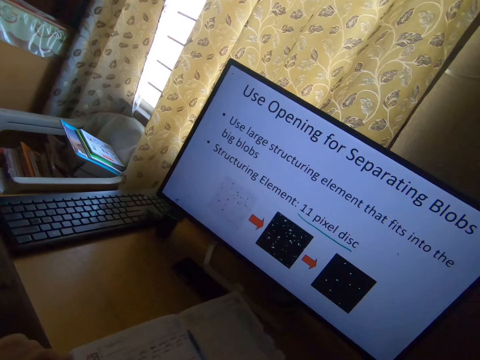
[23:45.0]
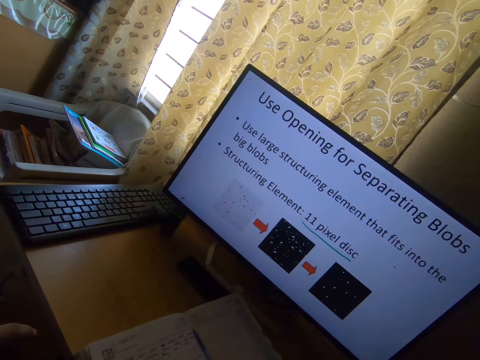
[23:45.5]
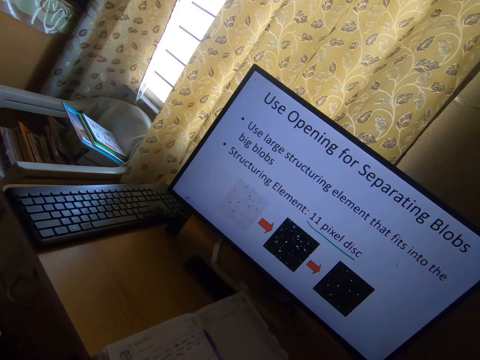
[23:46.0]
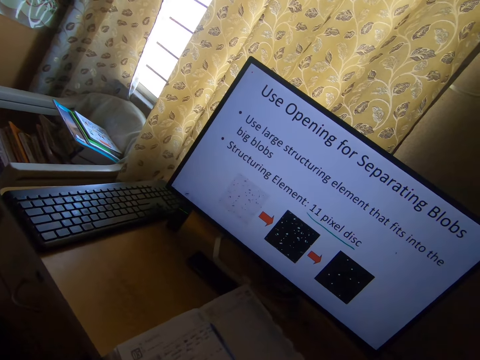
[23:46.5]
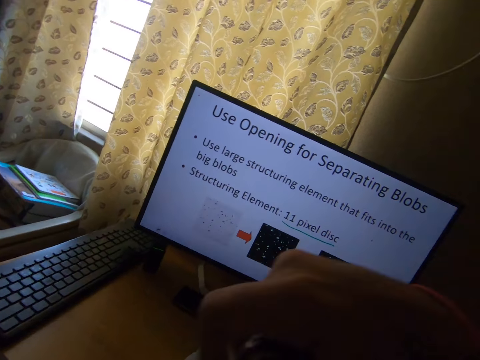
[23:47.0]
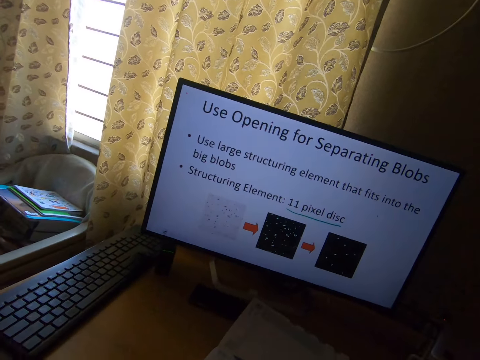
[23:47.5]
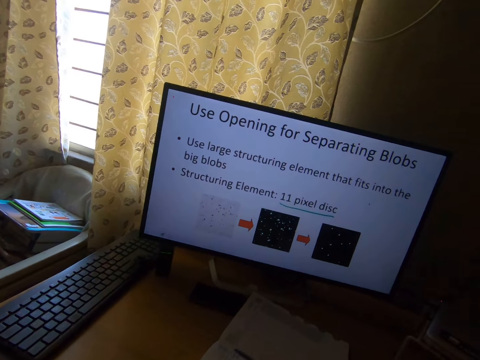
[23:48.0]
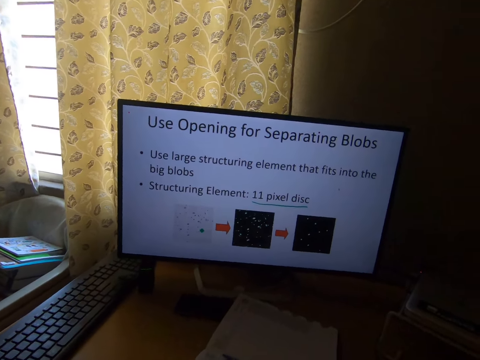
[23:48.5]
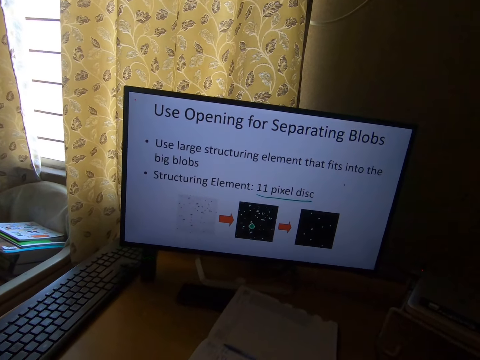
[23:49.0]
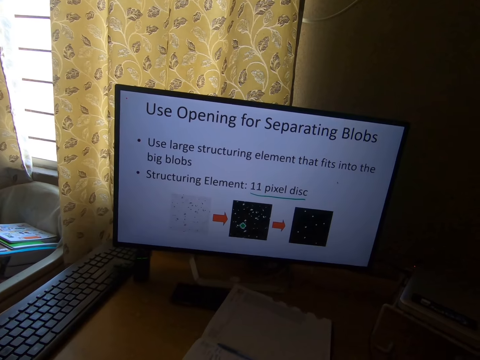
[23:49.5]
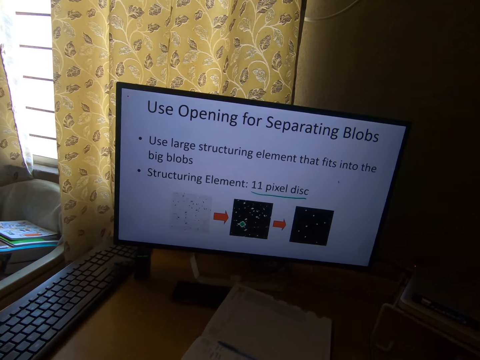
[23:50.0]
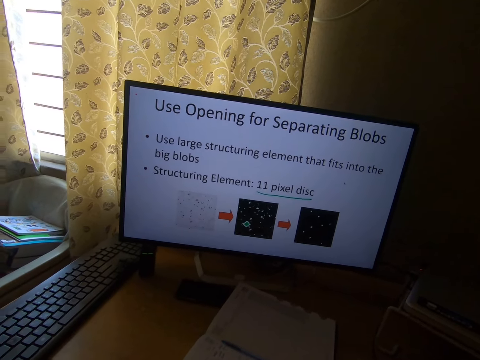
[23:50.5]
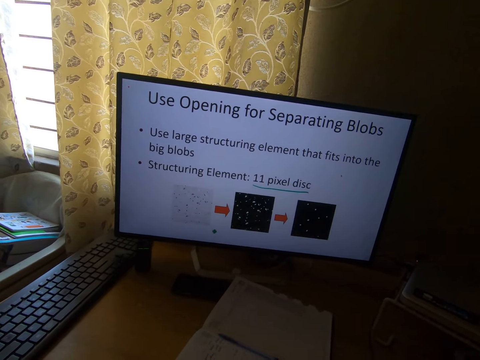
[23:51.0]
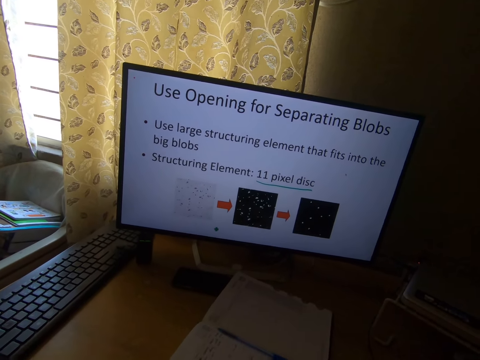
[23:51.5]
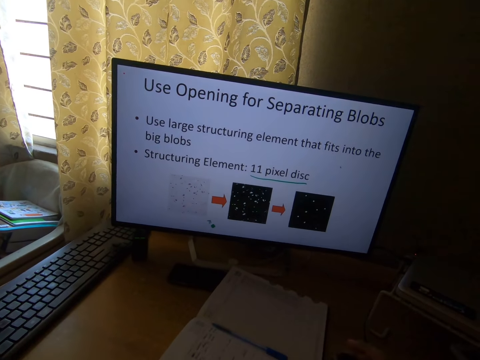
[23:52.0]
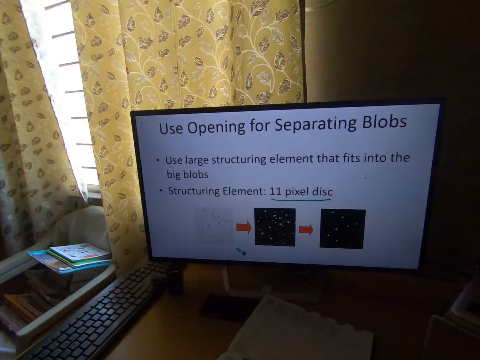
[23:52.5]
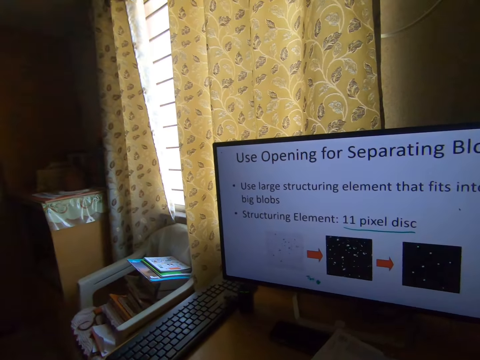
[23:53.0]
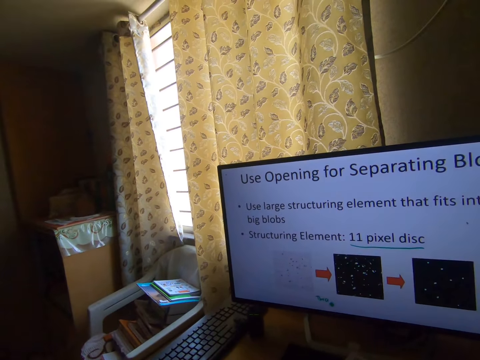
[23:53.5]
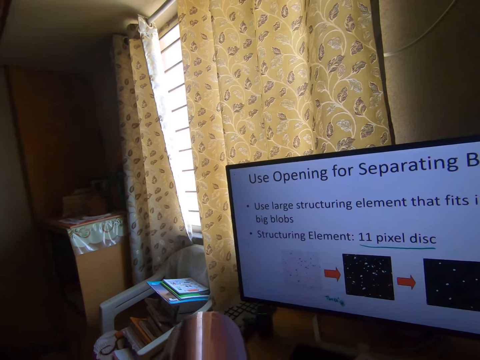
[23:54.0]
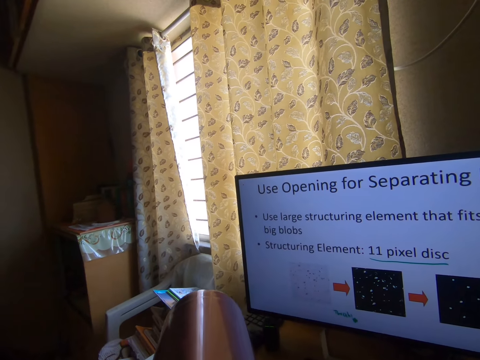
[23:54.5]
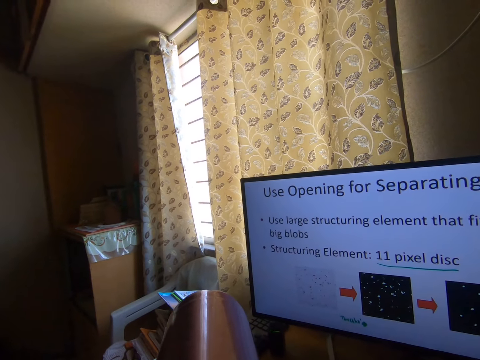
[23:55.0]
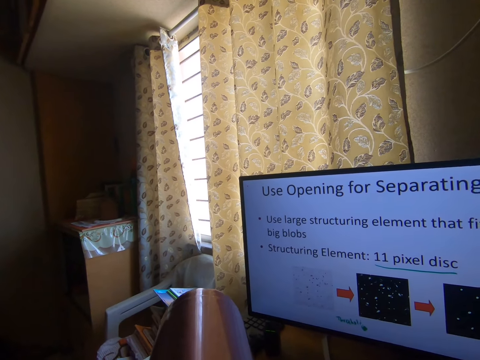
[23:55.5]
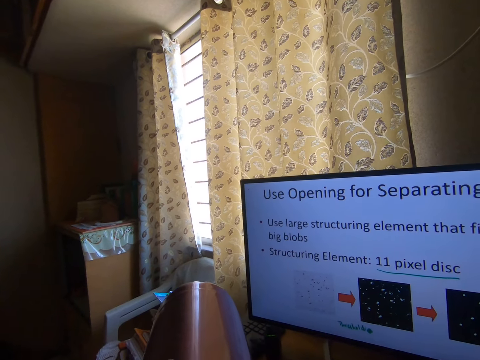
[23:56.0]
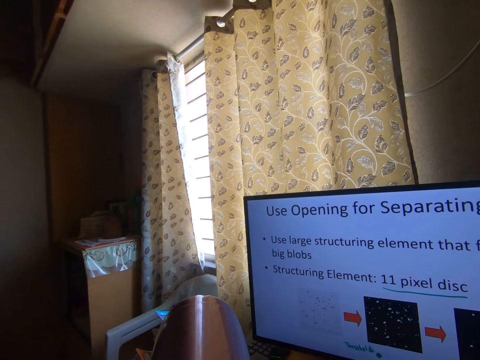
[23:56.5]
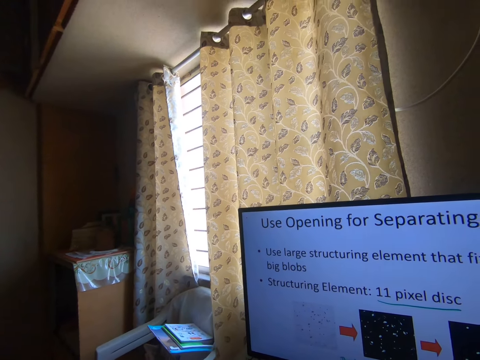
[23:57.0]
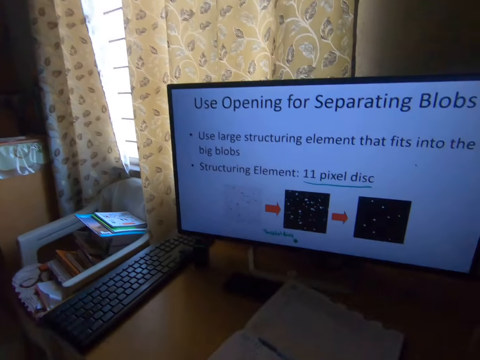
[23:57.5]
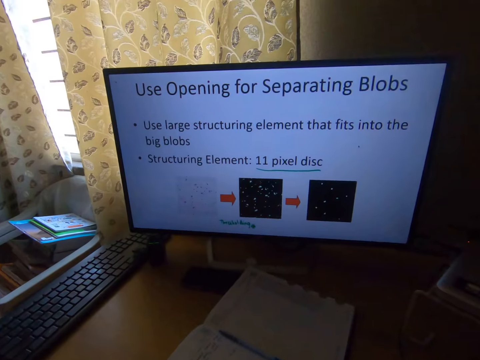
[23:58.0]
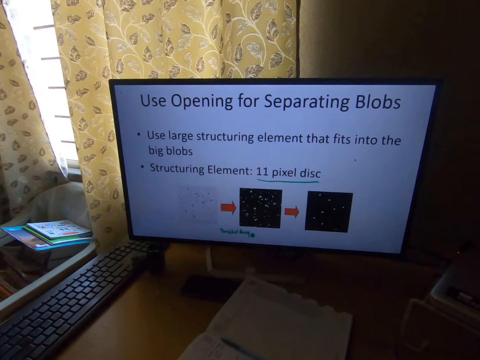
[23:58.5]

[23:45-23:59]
The camera wearer uses the desktop. They drink from a metal bottle.

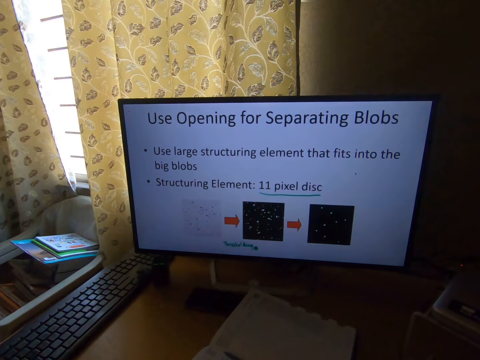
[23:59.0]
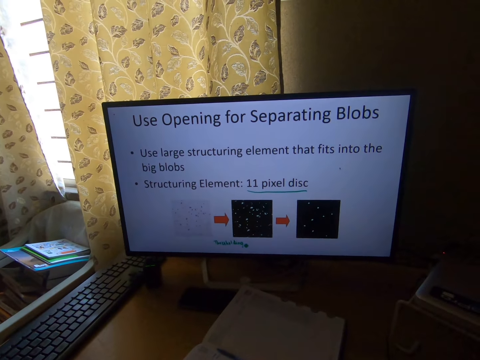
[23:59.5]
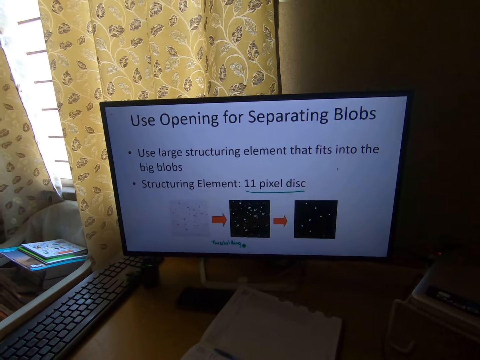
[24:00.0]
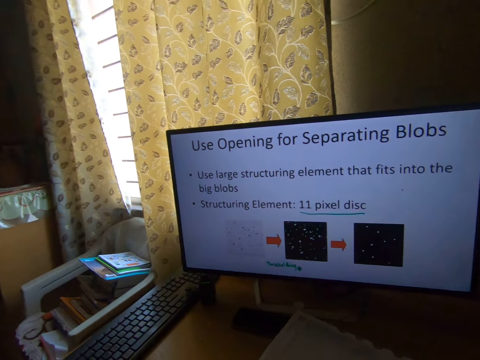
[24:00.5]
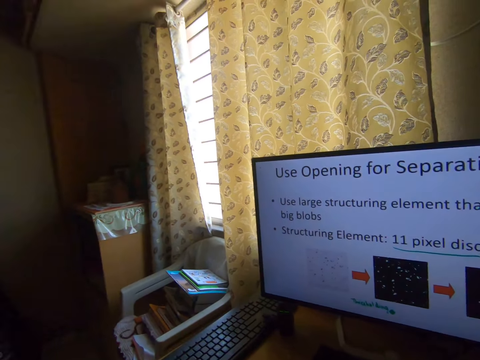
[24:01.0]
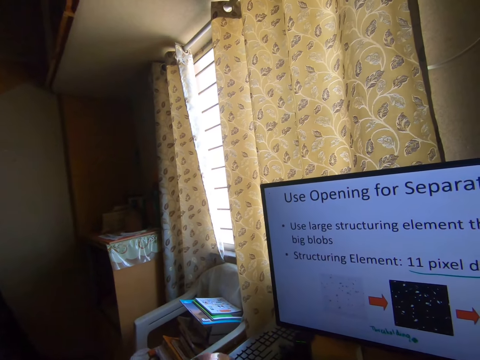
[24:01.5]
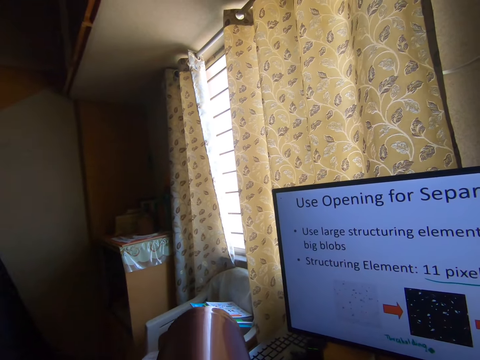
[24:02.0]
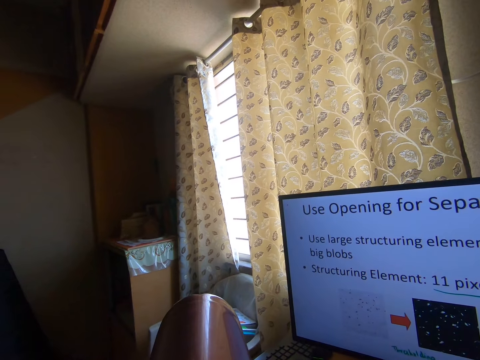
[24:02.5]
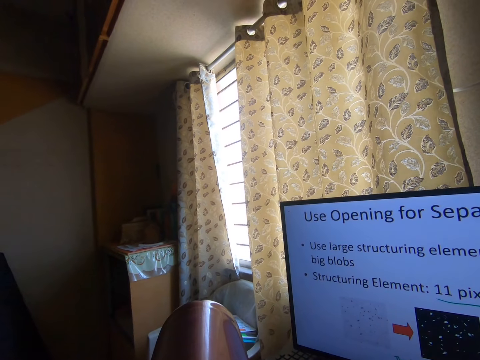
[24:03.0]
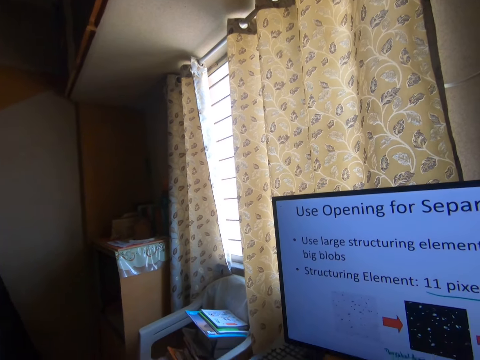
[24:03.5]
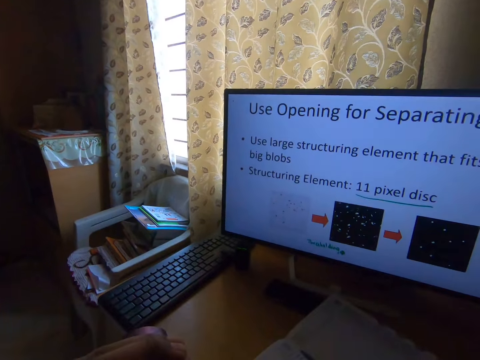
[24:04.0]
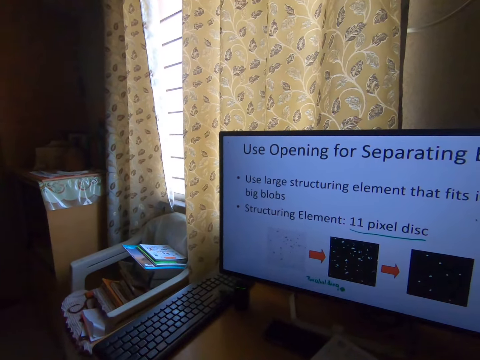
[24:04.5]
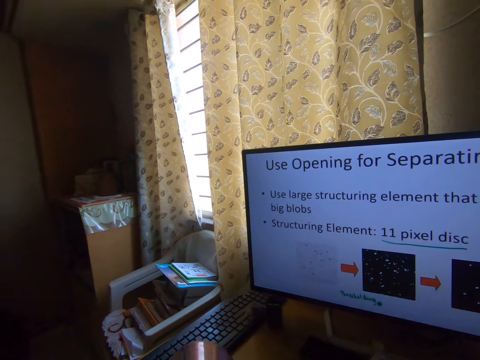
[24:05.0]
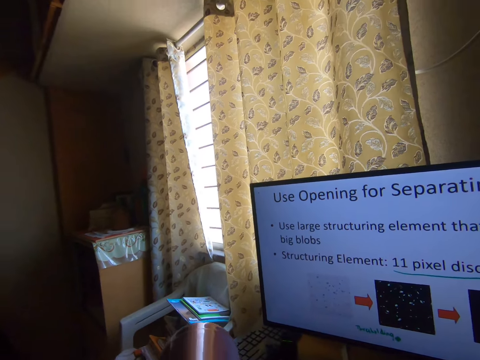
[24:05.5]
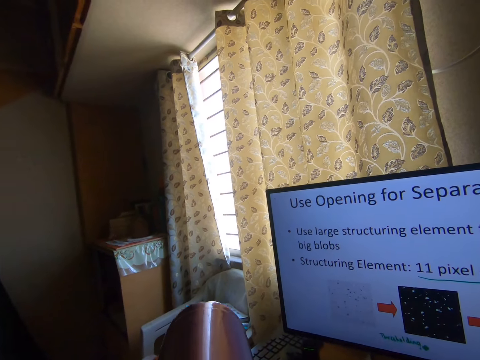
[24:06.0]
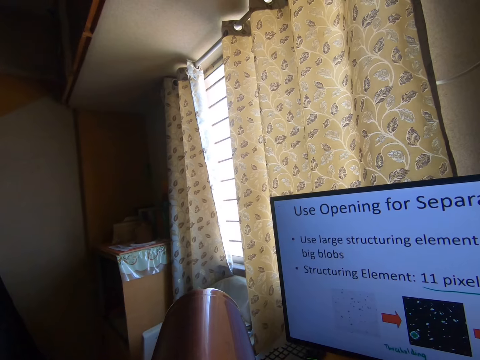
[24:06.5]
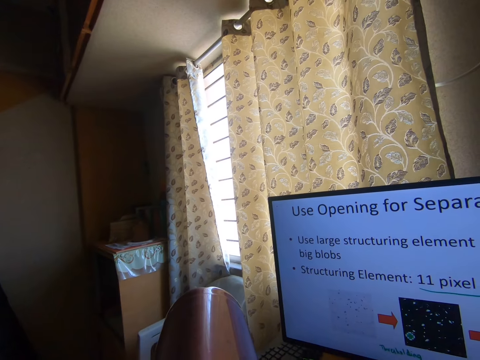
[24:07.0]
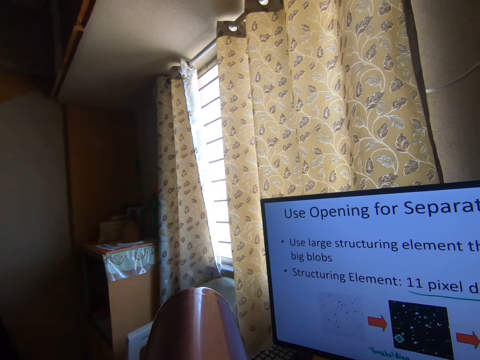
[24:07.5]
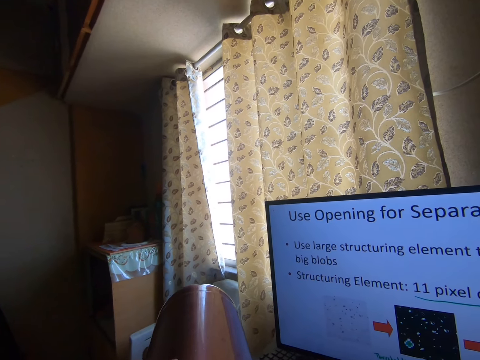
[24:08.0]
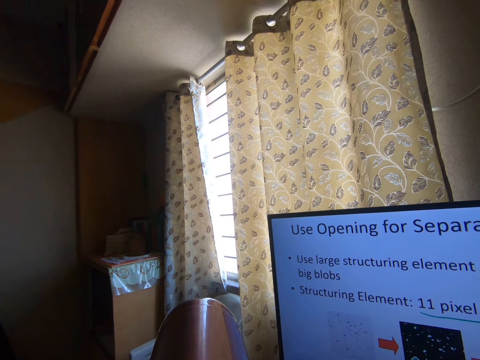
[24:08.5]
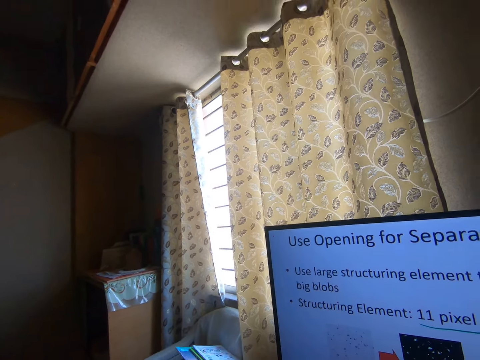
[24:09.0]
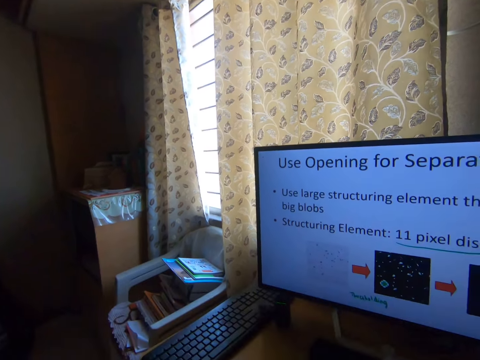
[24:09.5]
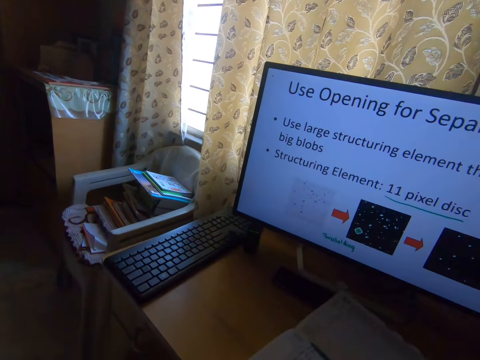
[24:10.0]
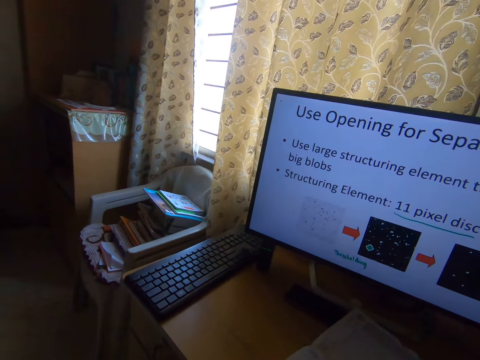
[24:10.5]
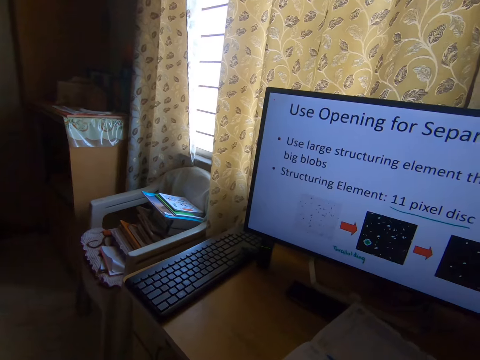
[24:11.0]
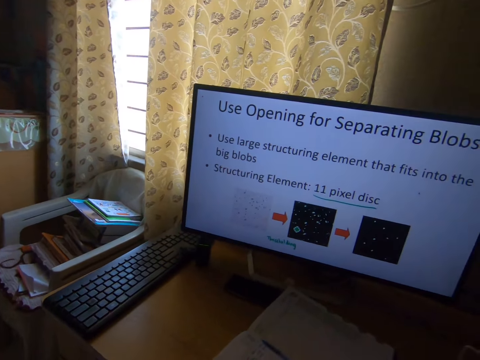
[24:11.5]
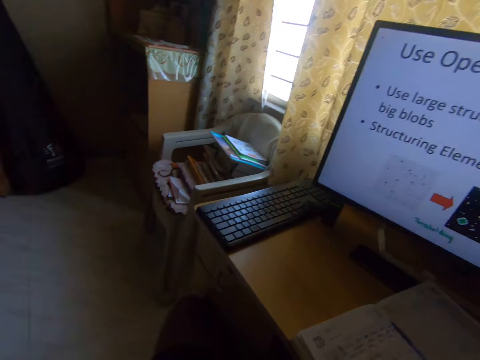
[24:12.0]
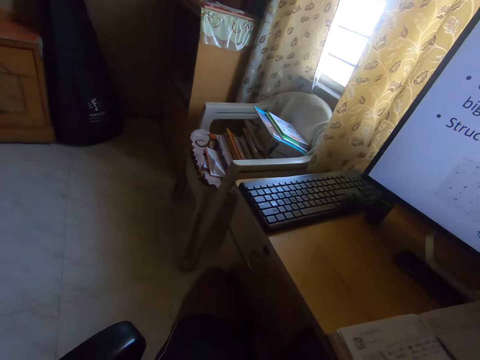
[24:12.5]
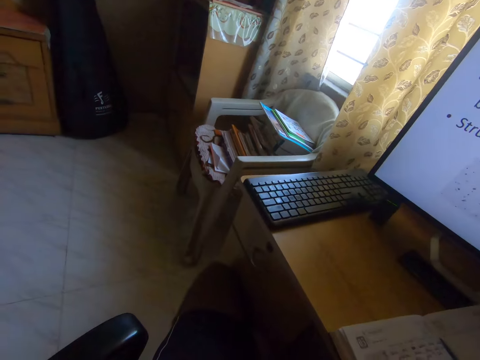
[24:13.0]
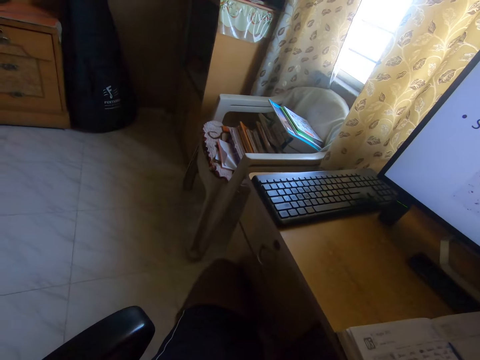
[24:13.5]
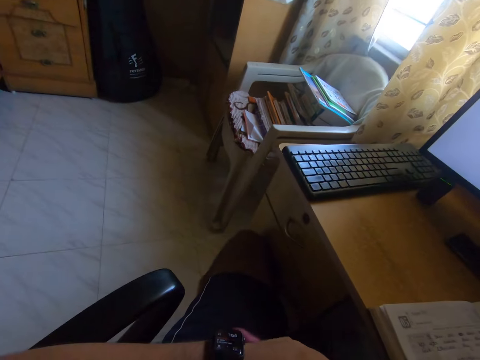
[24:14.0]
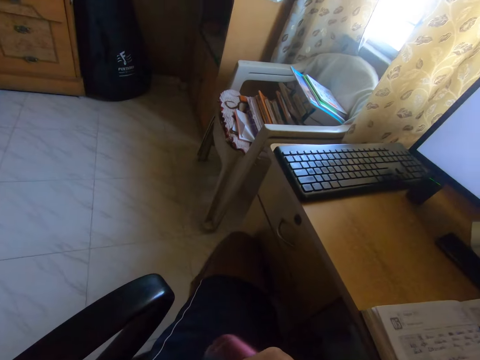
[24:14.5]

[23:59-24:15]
The camera wearer stares at the monitor screen on the table. They drink from the metal bottle.
